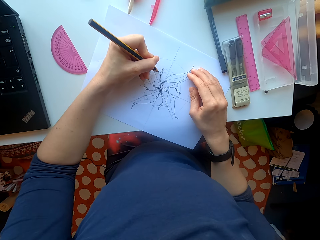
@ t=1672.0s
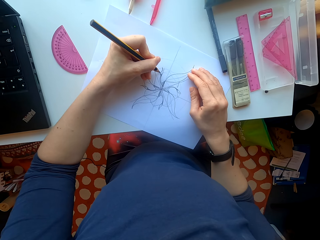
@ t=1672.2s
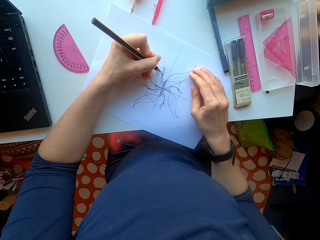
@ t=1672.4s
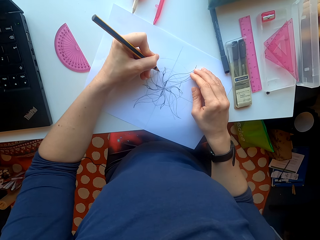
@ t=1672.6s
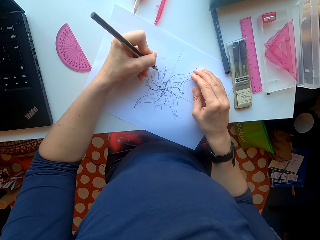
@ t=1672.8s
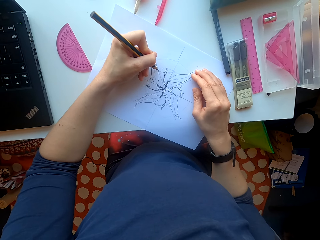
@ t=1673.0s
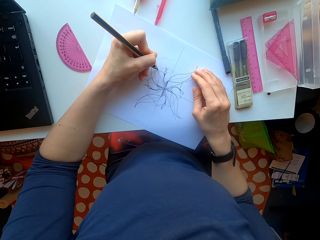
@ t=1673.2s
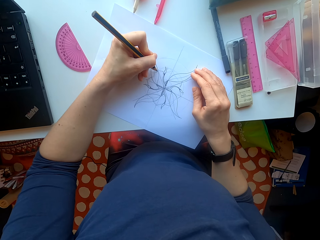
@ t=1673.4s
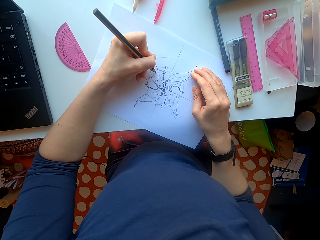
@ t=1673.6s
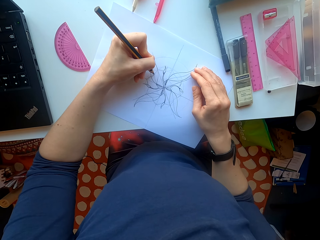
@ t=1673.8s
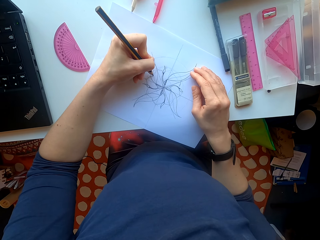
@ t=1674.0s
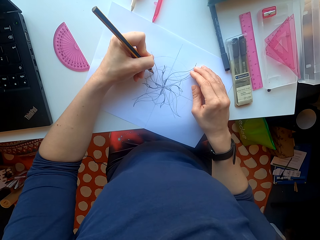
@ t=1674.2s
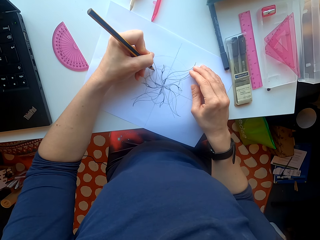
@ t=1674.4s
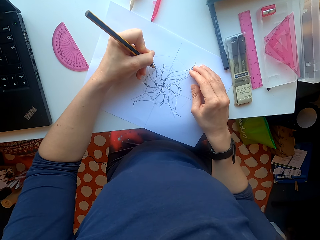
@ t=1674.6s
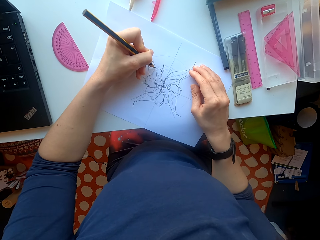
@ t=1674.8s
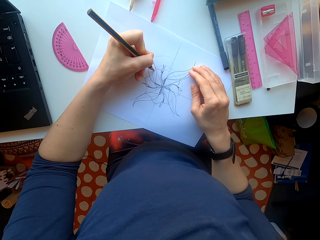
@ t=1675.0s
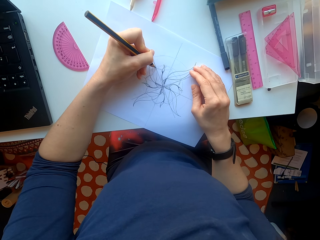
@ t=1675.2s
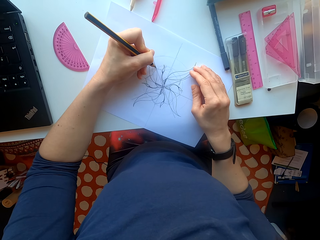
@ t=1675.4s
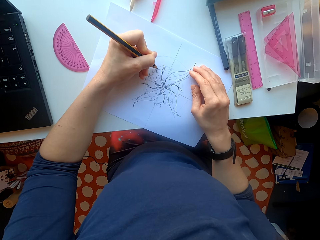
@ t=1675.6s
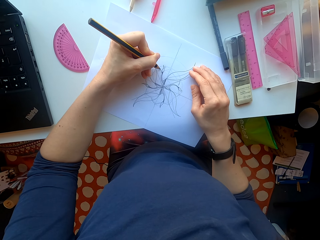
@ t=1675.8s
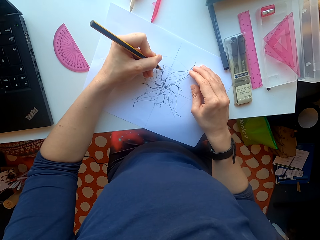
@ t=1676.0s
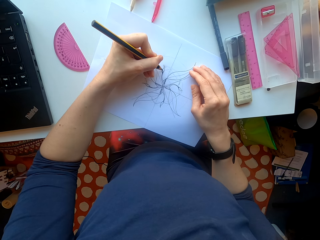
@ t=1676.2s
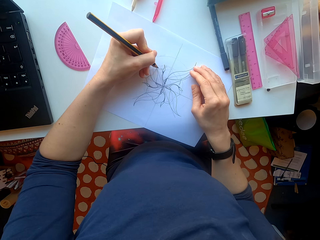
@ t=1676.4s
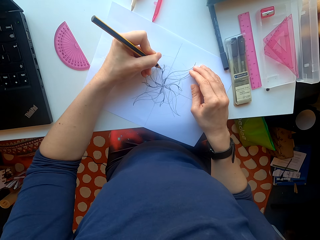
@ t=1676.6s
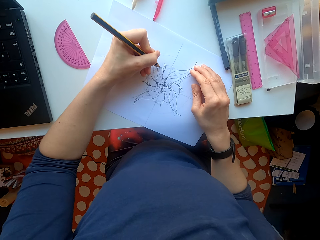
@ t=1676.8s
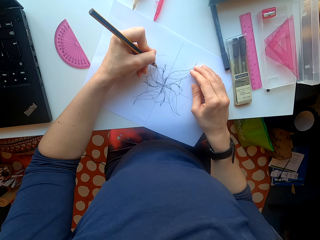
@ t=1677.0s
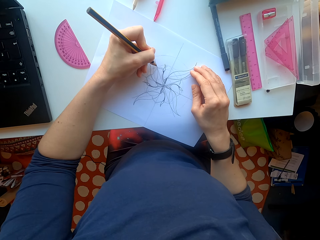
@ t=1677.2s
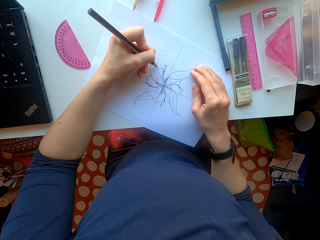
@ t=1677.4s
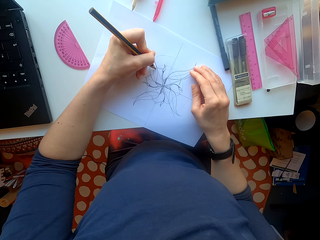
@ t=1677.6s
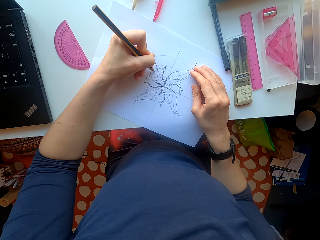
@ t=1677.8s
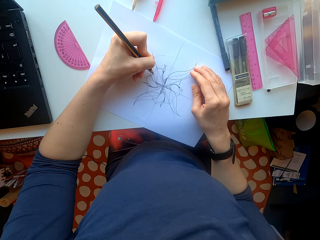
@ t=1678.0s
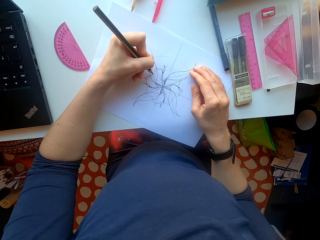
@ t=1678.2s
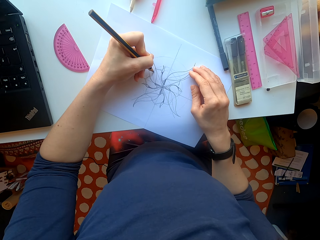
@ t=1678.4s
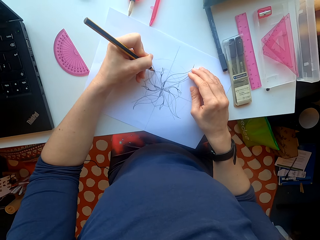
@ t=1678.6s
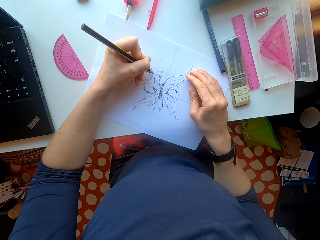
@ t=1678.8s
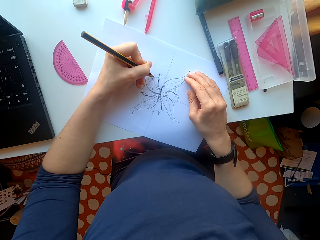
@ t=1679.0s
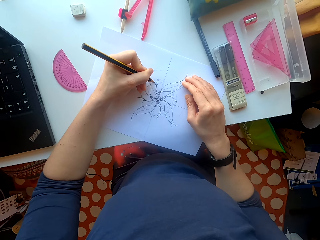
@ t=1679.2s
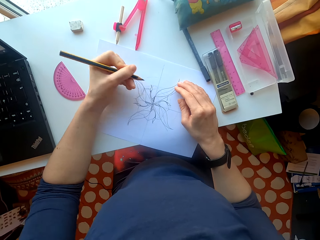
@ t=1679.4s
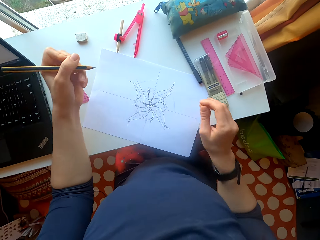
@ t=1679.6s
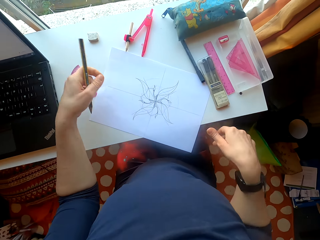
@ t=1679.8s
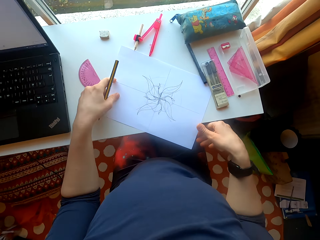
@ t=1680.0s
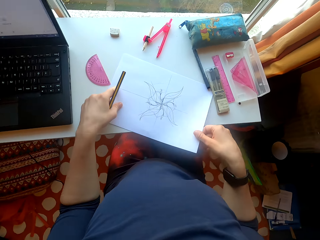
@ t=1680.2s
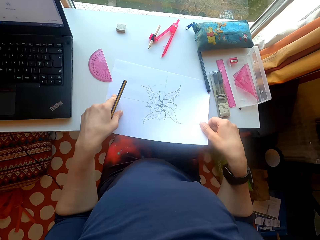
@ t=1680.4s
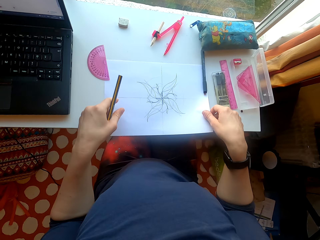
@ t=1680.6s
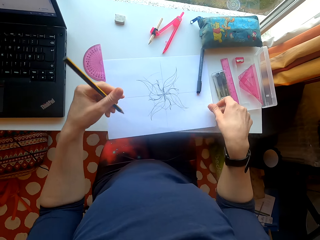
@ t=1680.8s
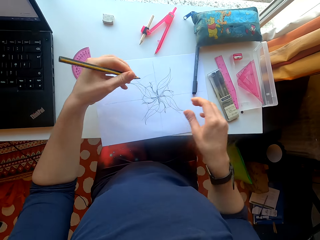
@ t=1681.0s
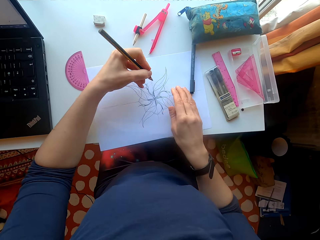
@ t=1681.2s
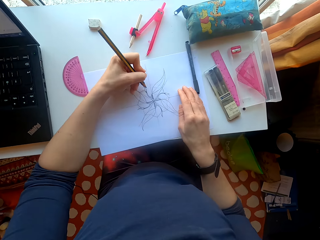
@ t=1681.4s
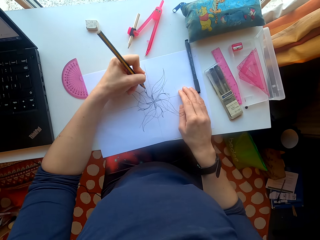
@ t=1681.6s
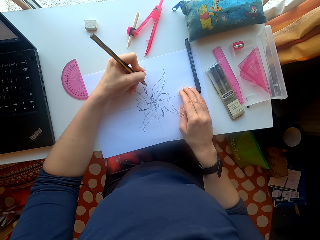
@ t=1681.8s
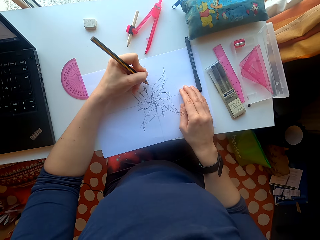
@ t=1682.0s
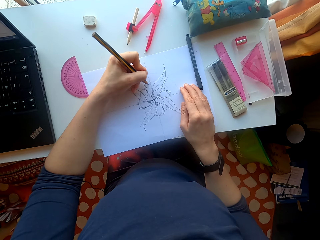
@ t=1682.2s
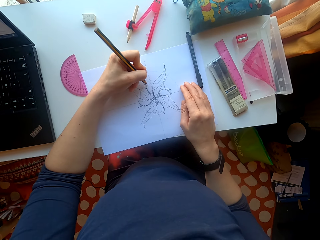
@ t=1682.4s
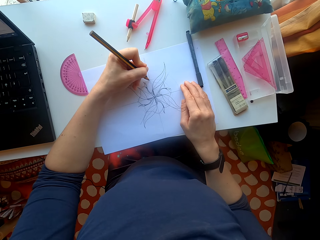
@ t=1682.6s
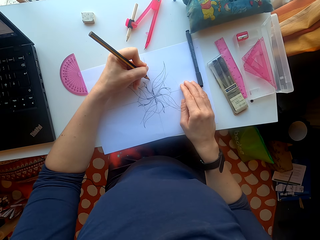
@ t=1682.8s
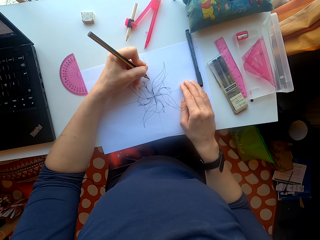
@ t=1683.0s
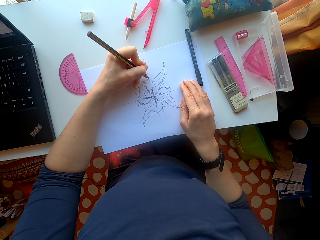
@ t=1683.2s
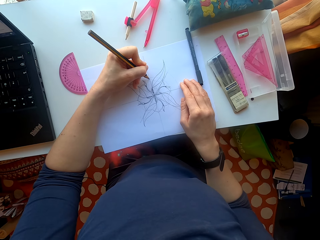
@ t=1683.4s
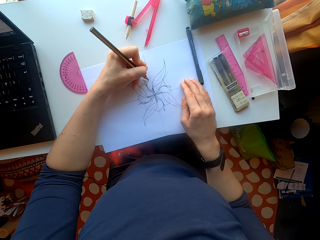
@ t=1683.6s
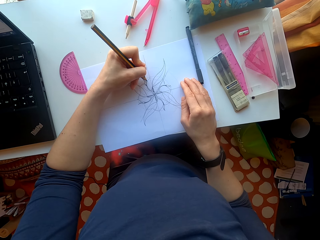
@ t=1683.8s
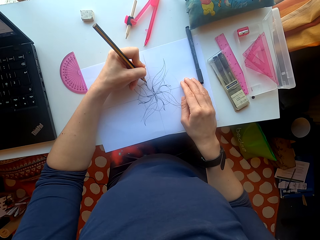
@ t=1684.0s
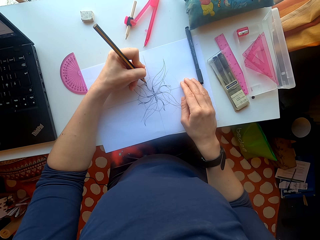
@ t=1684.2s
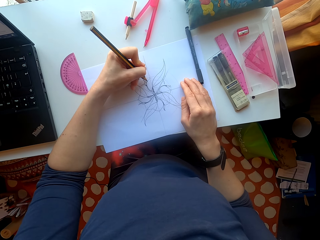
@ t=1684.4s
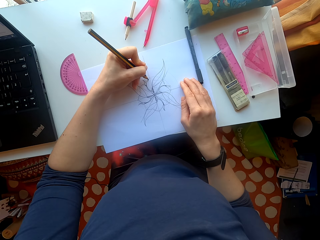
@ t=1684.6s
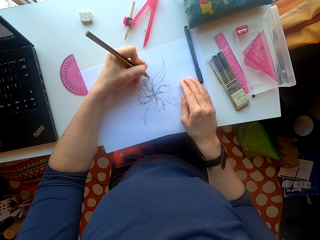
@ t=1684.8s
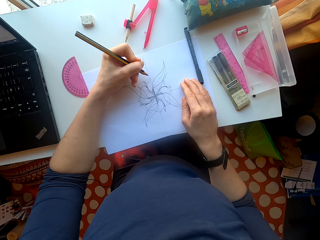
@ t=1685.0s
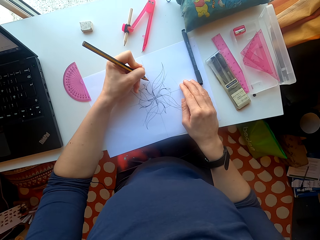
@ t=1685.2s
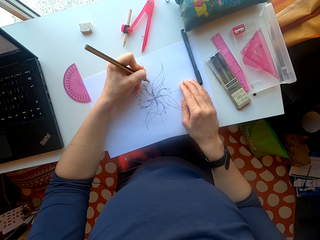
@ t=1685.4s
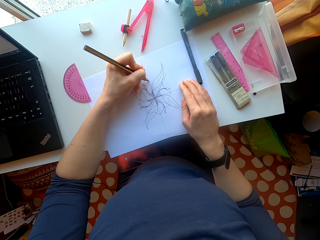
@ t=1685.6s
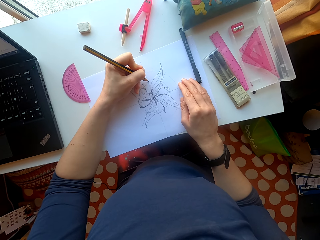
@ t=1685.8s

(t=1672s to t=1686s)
The camera wearer moves a sheet of paper. They draw on the sheet of paper.

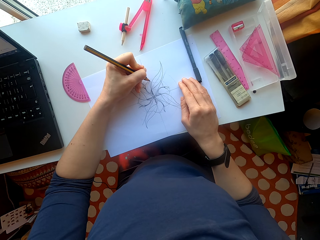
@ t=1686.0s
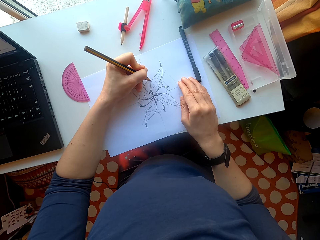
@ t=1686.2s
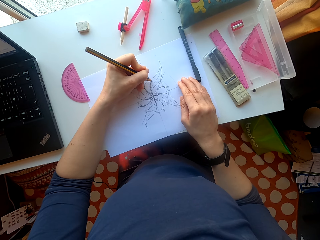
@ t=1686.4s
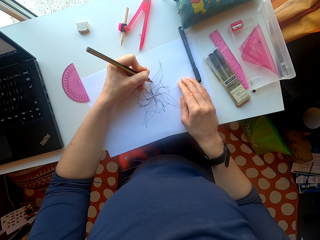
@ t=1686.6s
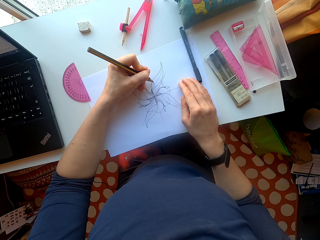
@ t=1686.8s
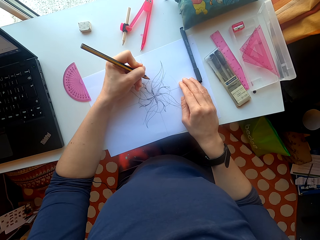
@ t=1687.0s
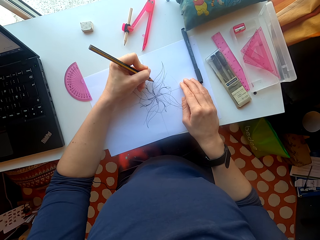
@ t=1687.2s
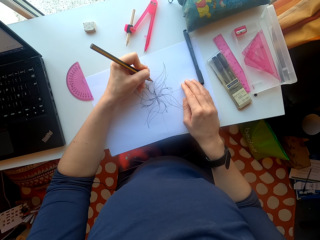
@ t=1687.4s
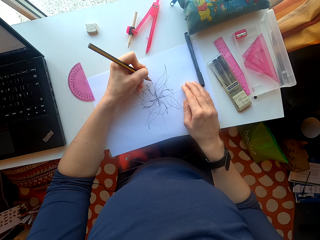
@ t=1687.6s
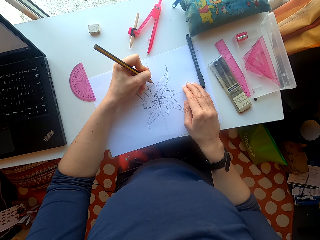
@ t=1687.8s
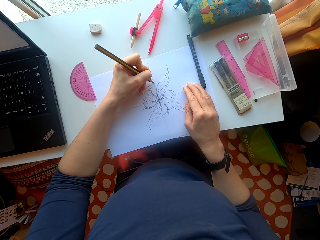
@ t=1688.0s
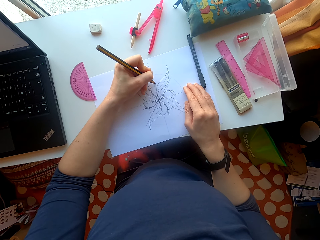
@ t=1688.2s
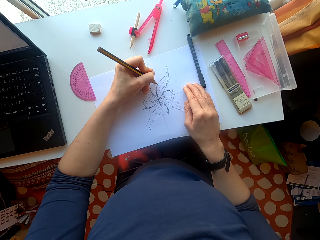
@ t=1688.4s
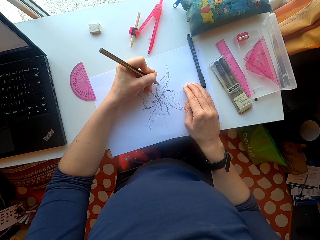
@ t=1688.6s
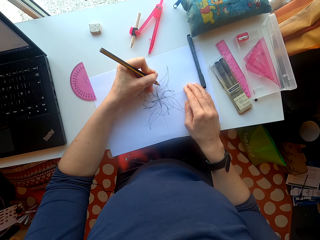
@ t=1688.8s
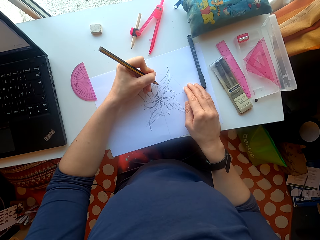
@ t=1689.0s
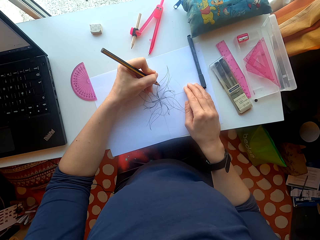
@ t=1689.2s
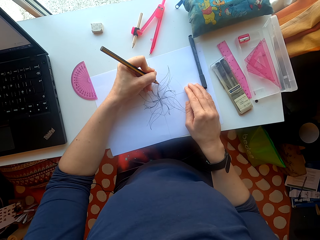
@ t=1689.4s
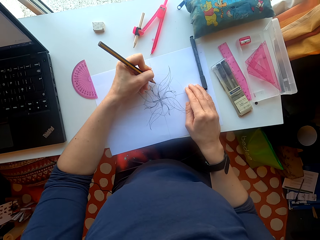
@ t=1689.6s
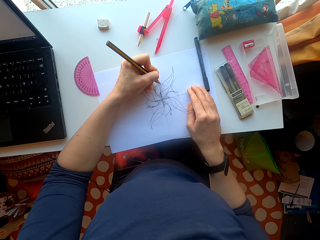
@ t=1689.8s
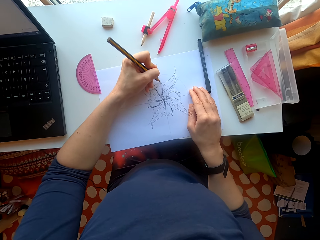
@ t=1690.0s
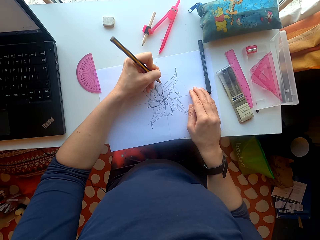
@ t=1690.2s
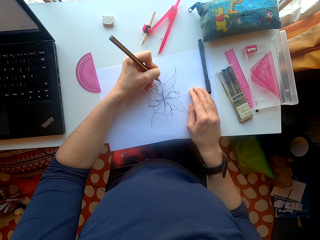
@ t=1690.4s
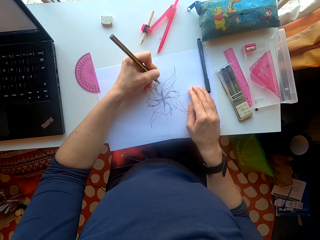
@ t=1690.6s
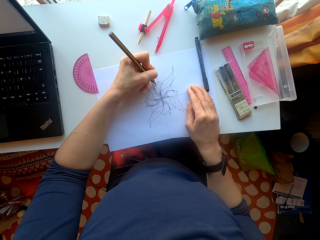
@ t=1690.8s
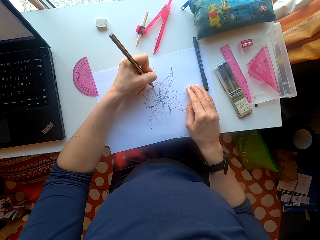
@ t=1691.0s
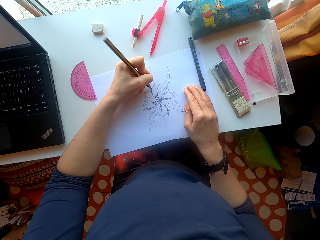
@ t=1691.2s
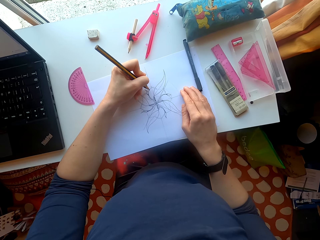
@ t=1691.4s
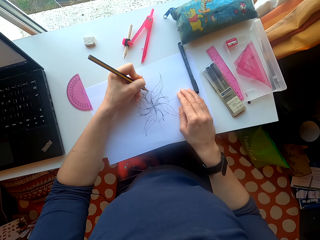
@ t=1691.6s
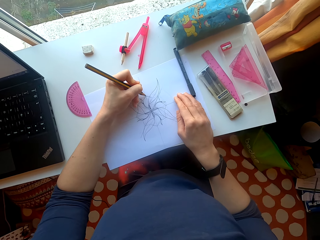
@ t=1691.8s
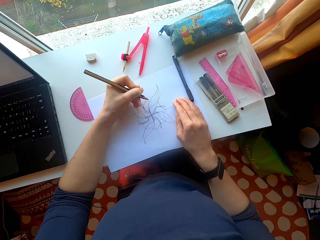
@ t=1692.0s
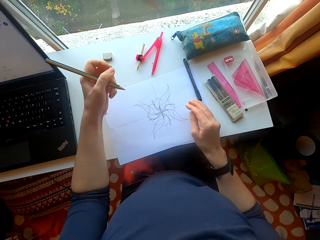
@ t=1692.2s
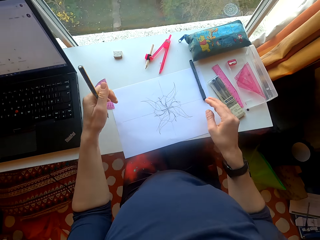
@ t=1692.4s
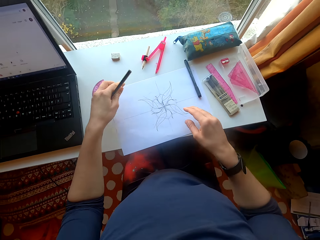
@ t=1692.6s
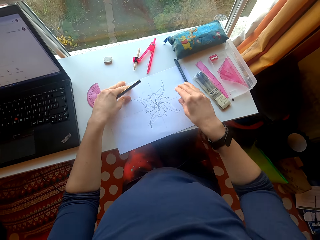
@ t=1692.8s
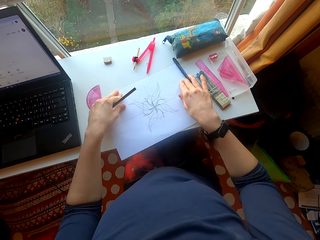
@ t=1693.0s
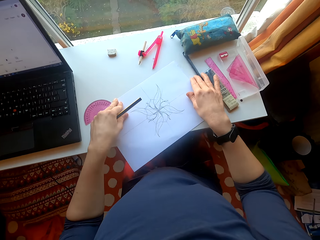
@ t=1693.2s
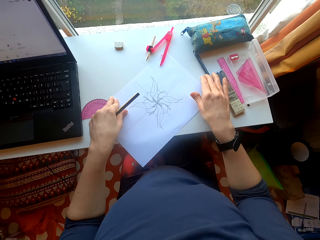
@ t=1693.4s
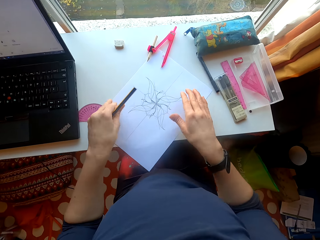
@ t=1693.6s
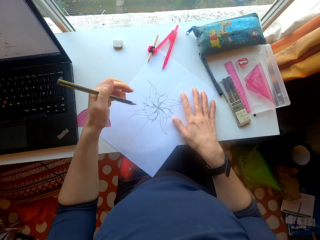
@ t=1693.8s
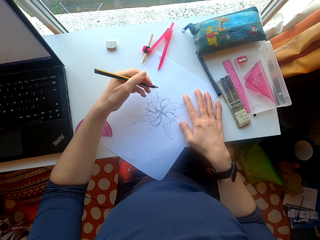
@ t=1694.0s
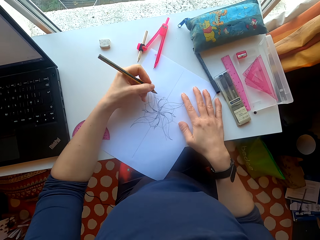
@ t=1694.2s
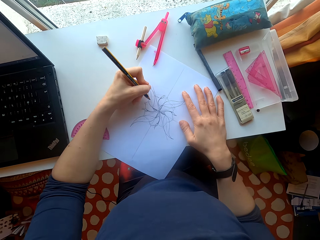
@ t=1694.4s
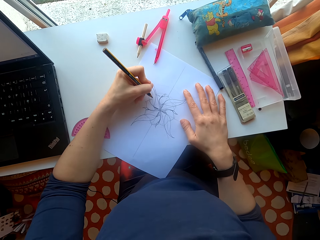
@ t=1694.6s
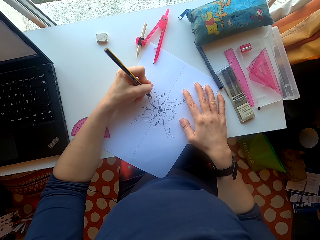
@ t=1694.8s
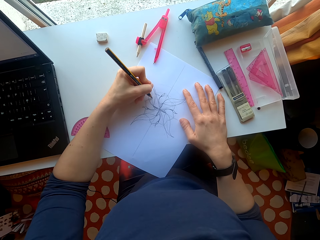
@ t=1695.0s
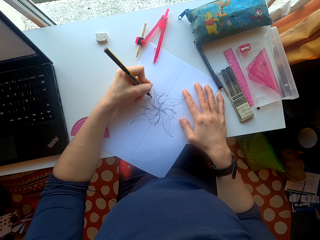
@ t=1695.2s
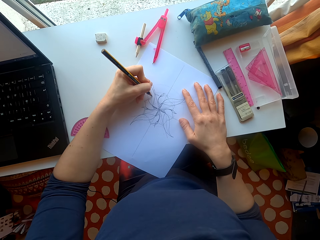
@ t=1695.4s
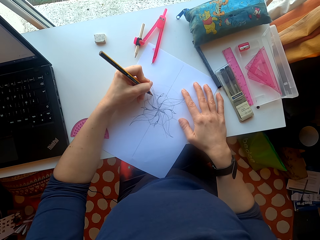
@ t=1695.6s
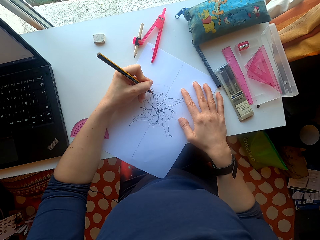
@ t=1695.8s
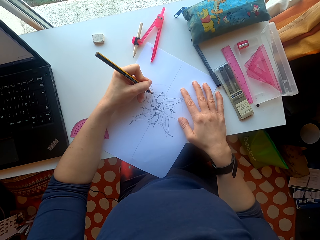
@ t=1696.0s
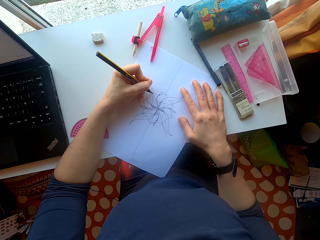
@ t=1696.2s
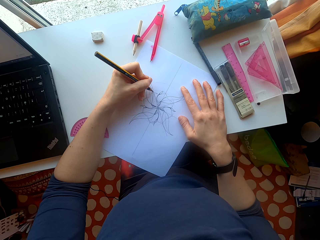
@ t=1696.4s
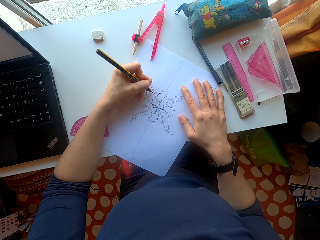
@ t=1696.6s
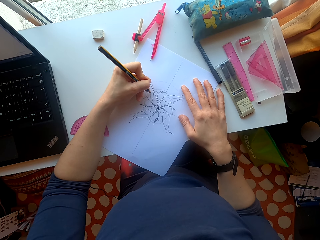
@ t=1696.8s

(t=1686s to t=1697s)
The camera wearer moves a sheet of paper. They draw on the sheet of paper.
